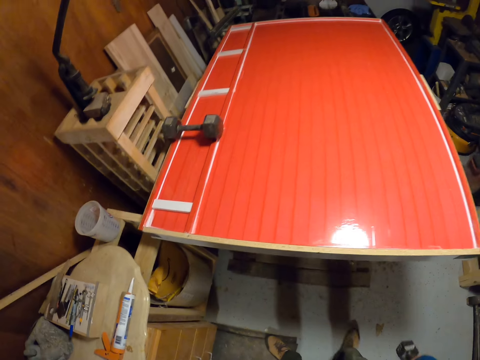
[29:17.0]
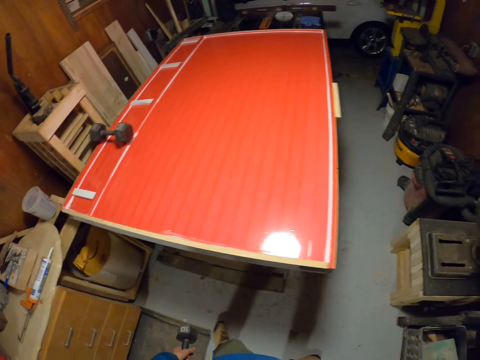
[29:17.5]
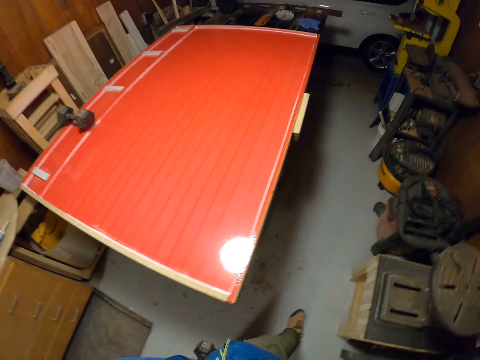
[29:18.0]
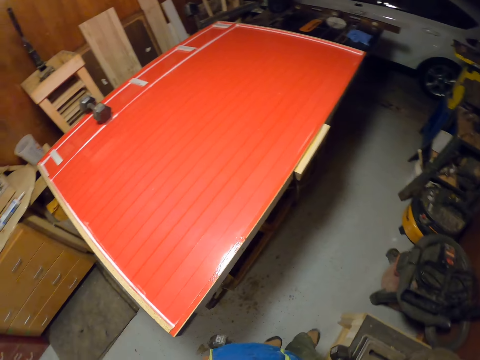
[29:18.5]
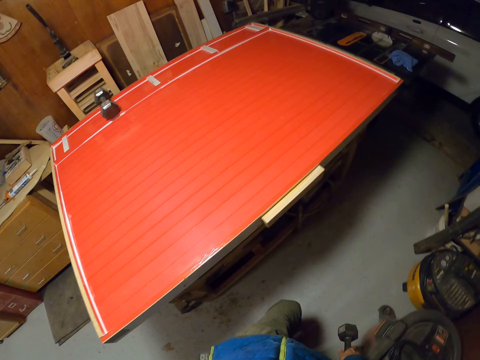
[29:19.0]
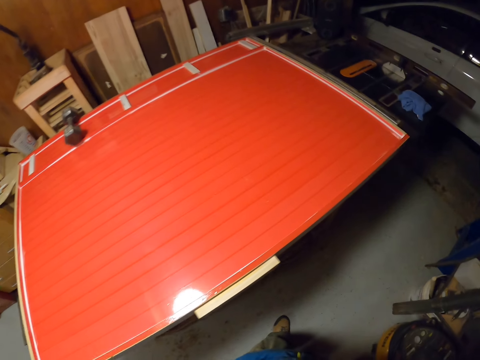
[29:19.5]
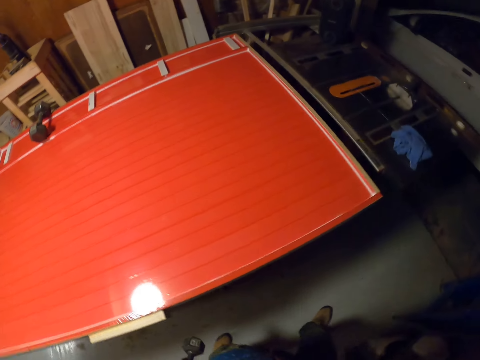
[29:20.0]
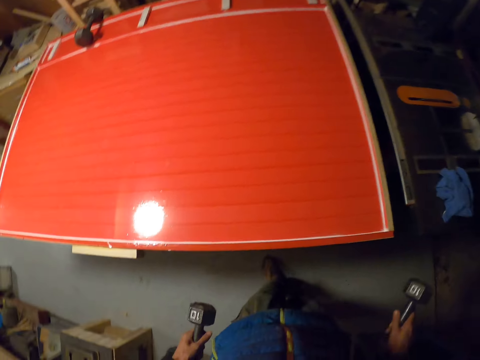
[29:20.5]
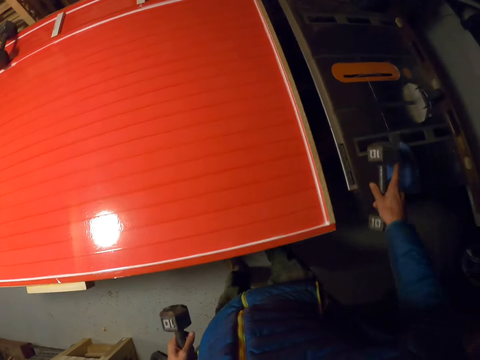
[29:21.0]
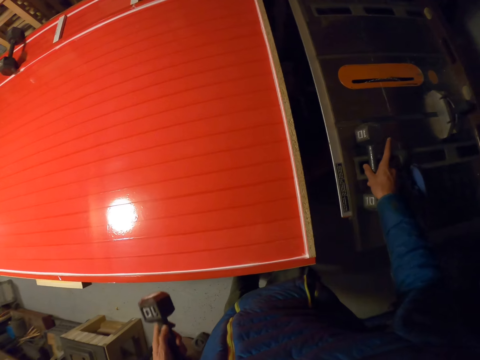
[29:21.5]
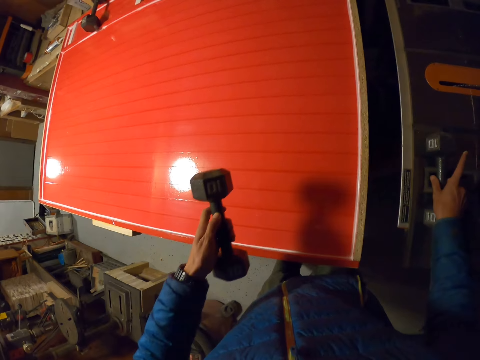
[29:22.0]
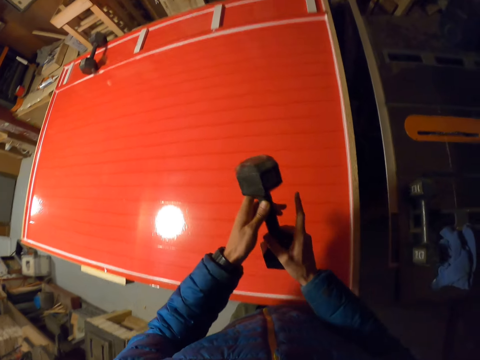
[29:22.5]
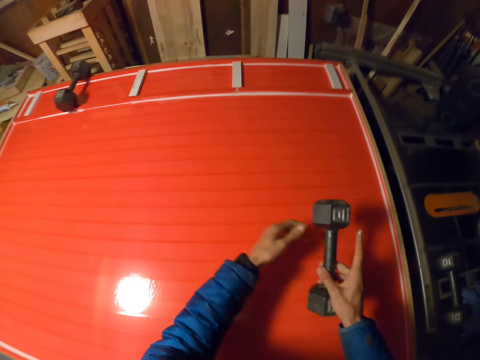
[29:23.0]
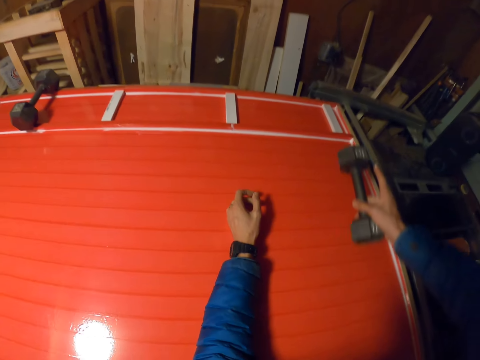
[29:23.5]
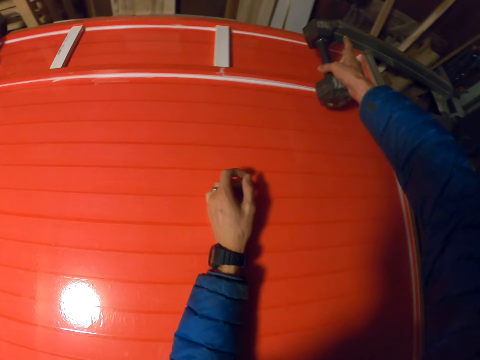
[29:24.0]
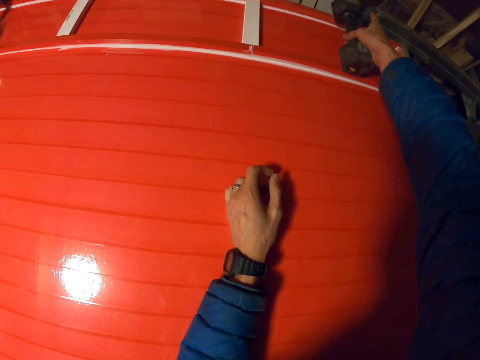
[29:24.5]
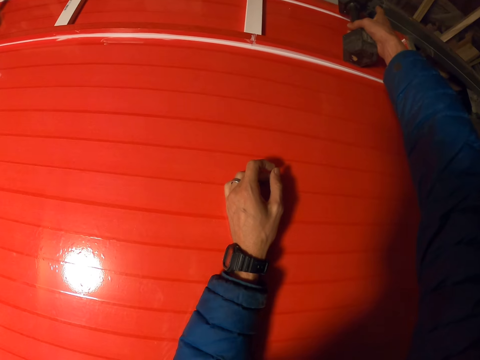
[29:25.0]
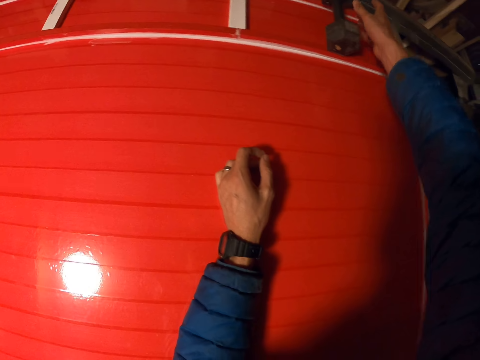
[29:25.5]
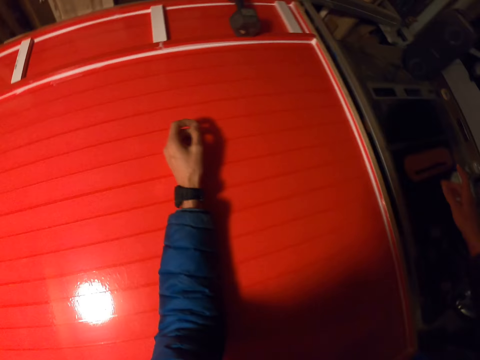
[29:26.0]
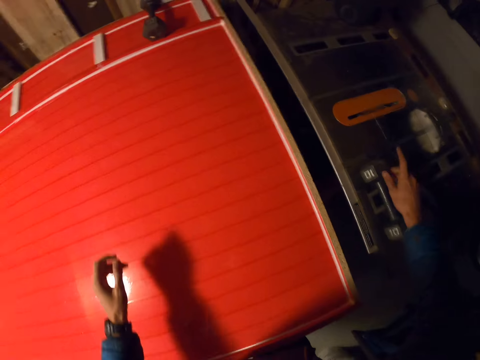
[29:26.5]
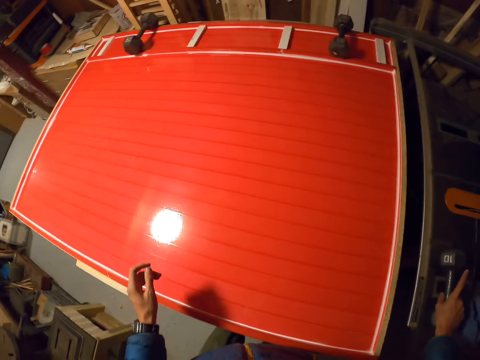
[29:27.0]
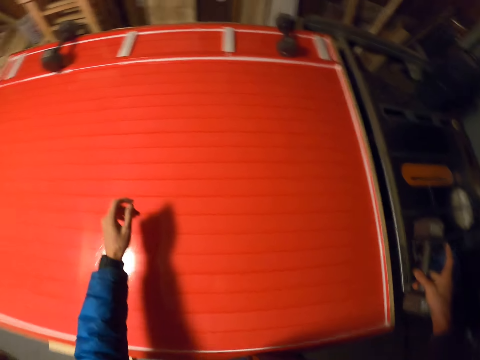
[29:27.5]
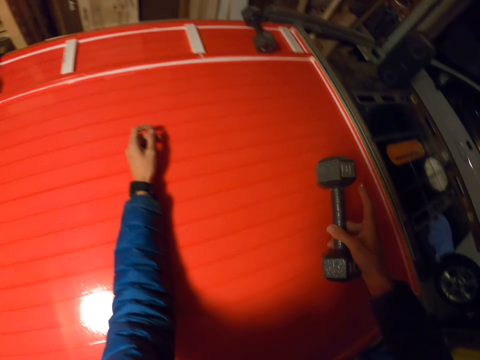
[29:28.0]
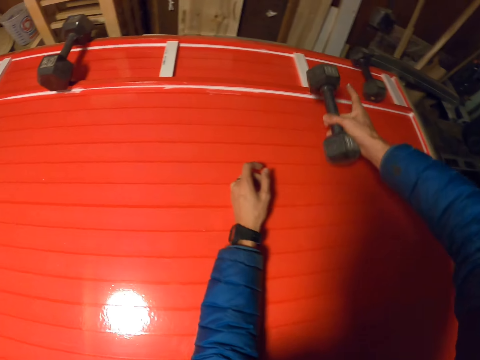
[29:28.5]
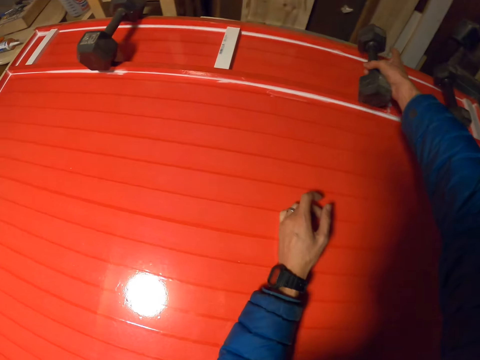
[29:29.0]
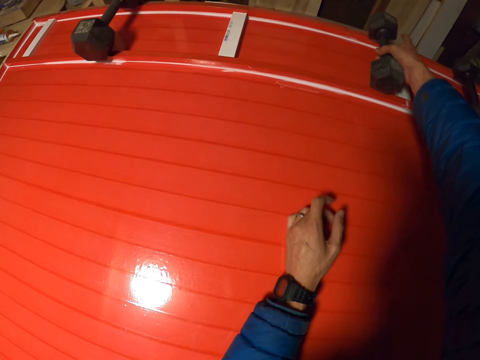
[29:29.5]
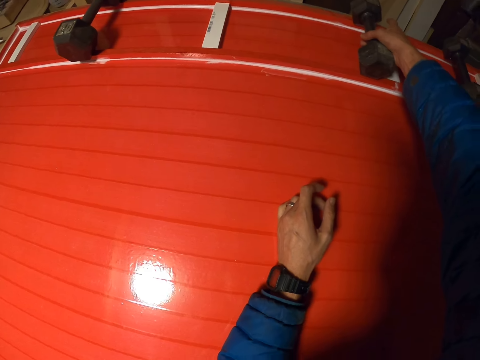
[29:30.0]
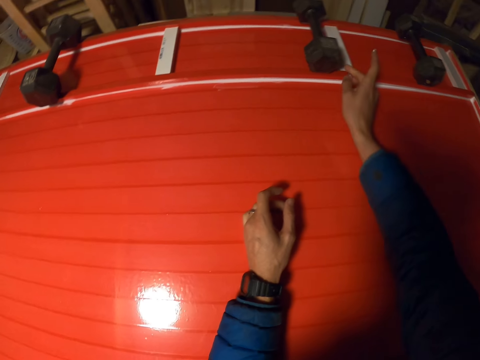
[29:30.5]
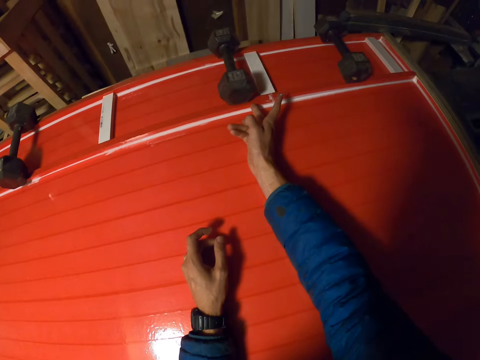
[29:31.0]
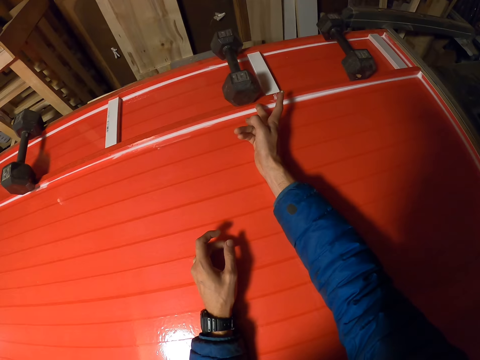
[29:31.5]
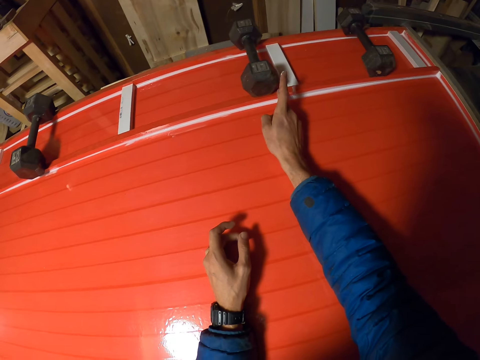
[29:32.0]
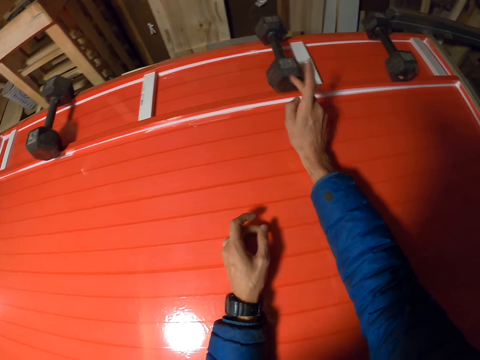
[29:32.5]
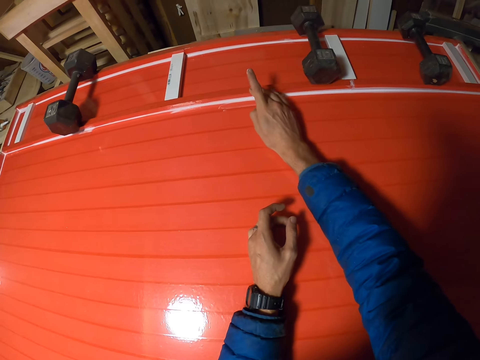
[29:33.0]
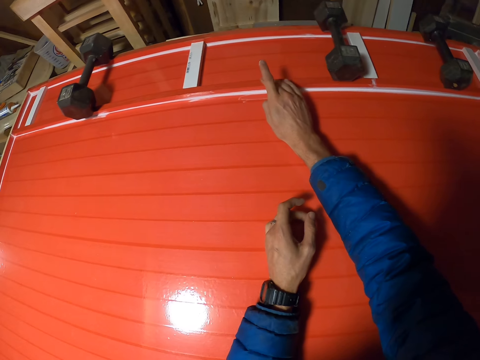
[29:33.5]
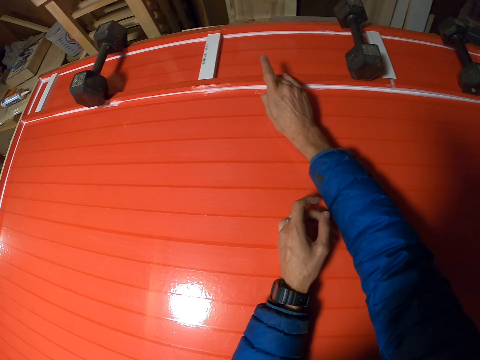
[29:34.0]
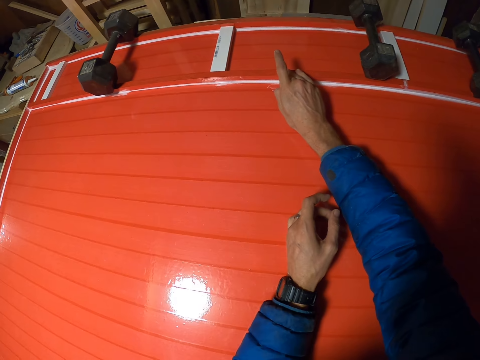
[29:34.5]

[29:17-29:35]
The camera wearer walks to a table saw. They walk round the table. They drop the wheel and axle in the right hand on the table saw. They pass the wheel and axle to the right hand. They drop the wheel and axle in the right hand on the board. They pick the wheel and axle from the table saw with the right hand. They drop the wheel and axle in the right hand on the board. They scrape the glue on the long piece of wood with the right hand. They touch the glue. They scrape the glue on the long piece of wood with the right hand again.

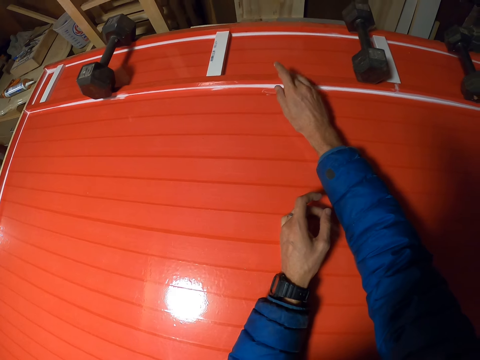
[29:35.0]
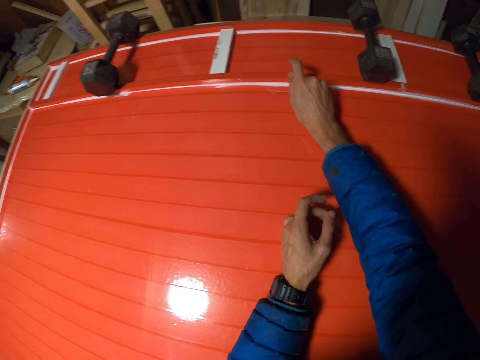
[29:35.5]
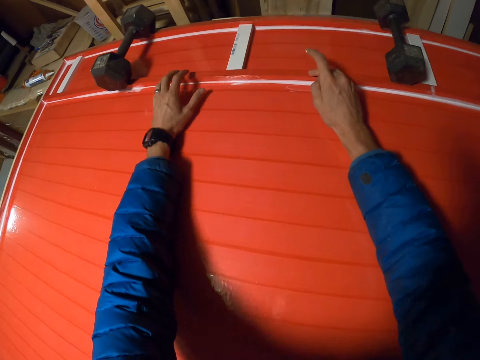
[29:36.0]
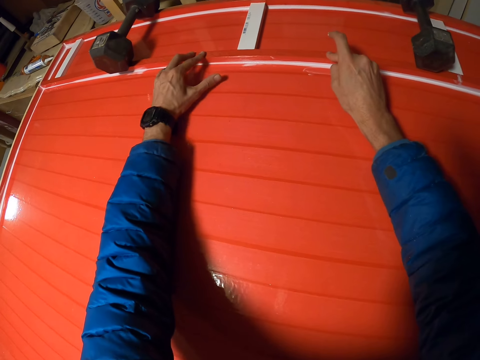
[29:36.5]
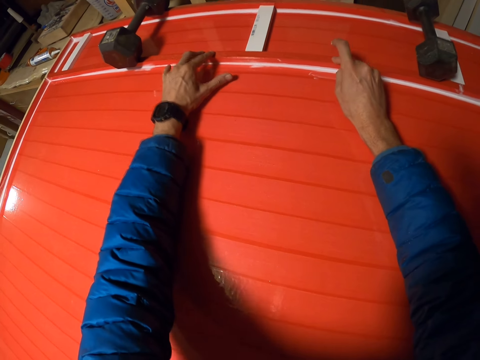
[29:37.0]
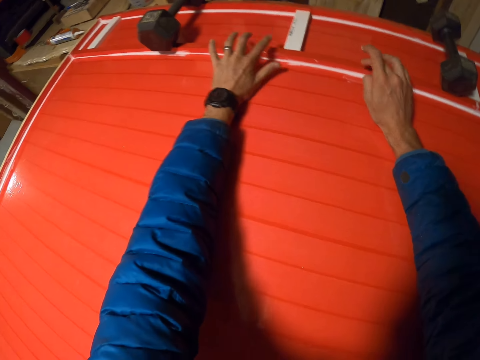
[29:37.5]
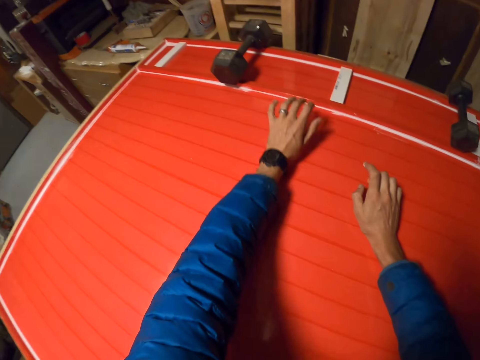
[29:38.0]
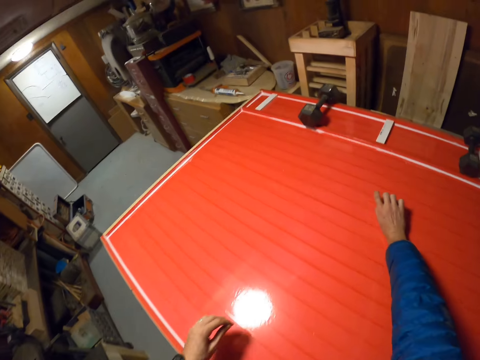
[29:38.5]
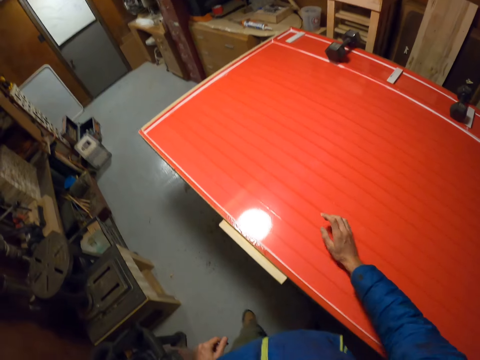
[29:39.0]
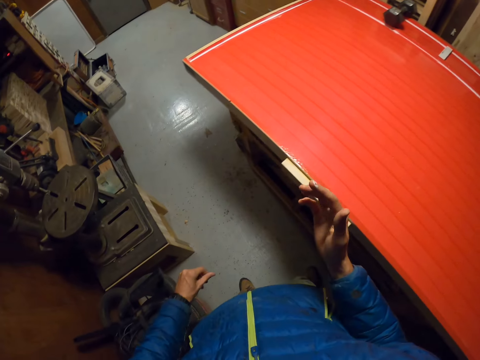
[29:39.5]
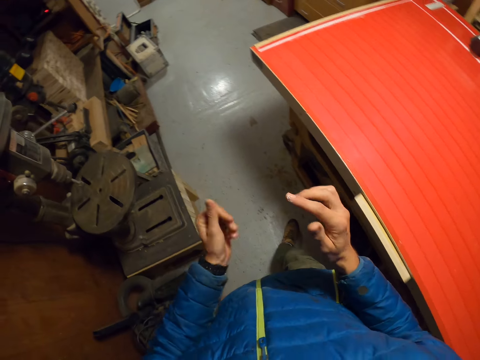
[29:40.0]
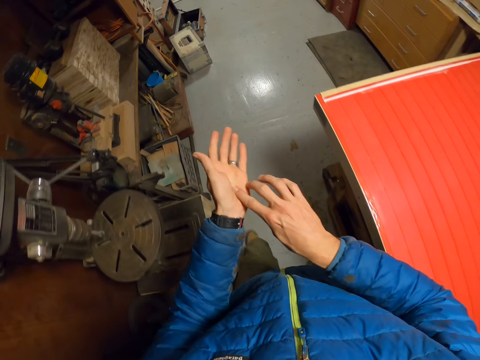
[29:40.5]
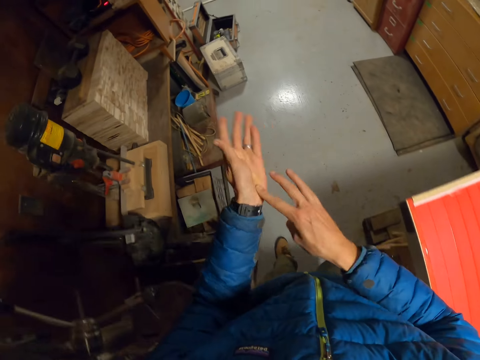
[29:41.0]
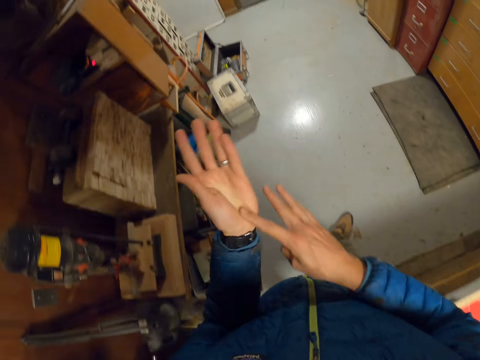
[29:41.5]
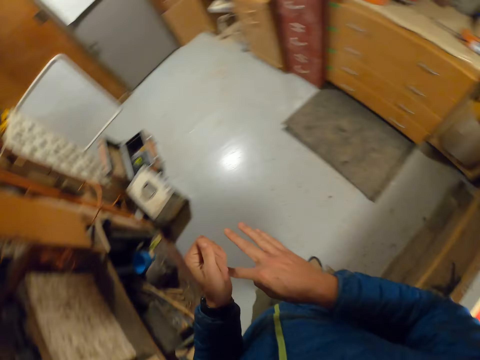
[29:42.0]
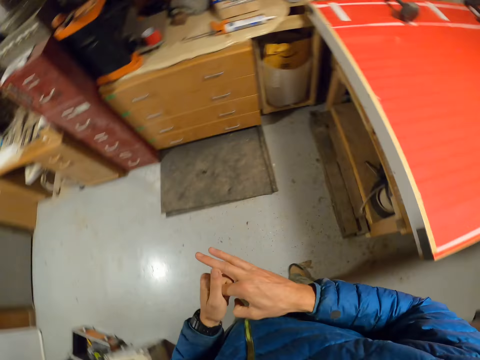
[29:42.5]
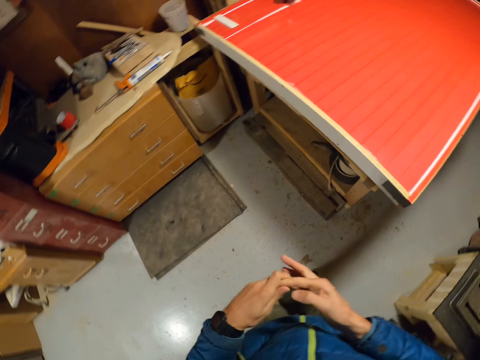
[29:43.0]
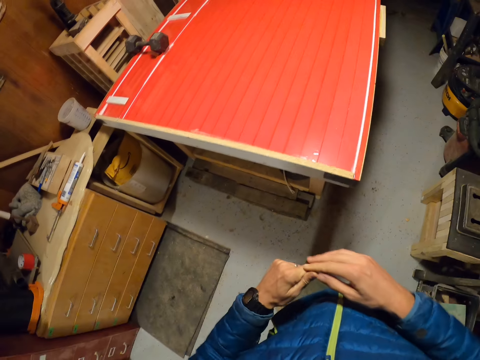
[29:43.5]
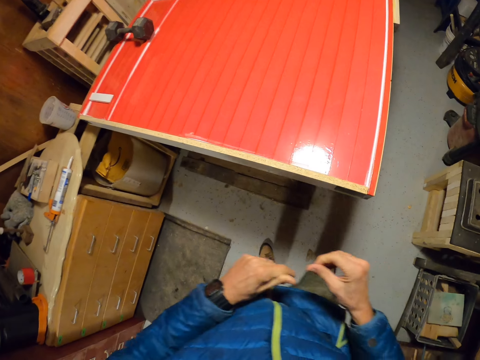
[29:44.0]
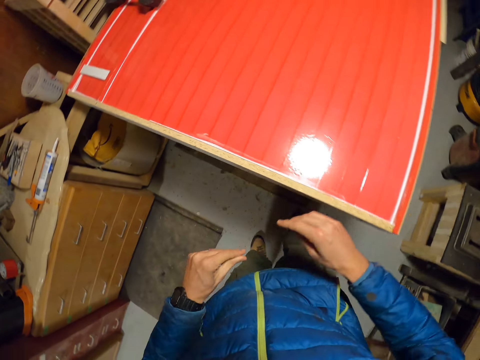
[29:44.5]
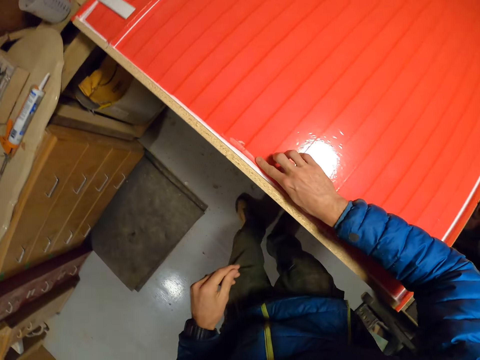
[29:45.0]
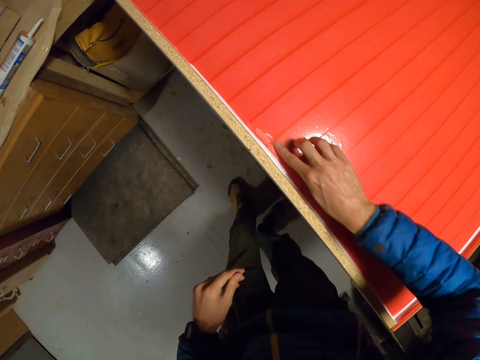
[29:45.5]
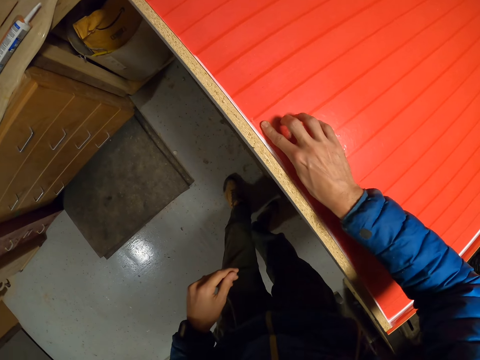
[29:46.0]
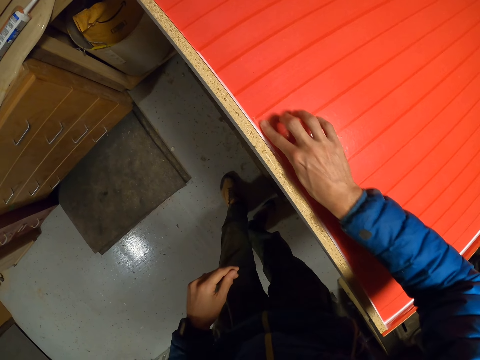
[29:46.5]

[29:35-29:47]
The camera wearer touches the long piece of wood with the left hand. He walks round the table. He walks to the side of the board. He scrapes the left hand with the right hand. He bends the first finger of the right hand with the left hand. He scrapes the edge of the board with the right hand.
